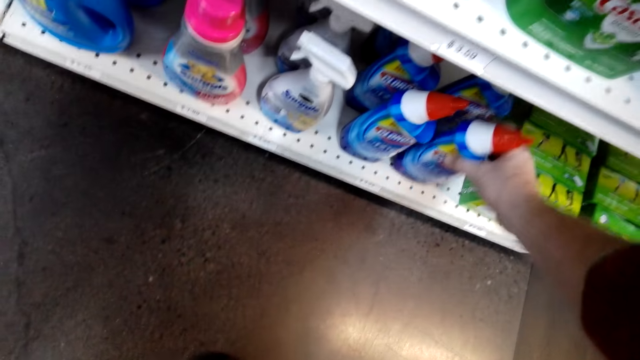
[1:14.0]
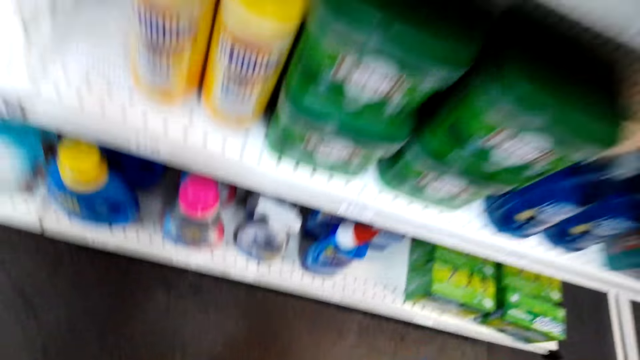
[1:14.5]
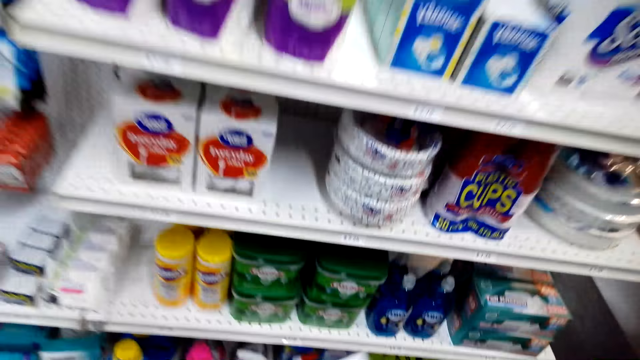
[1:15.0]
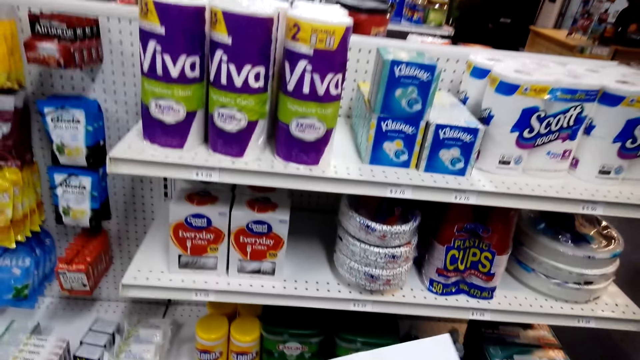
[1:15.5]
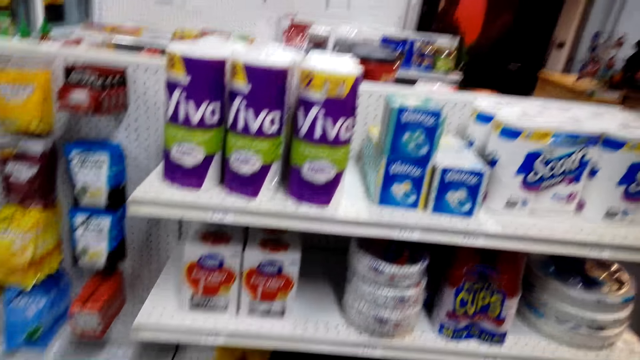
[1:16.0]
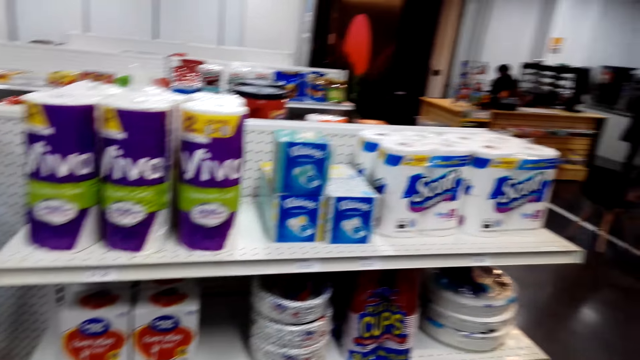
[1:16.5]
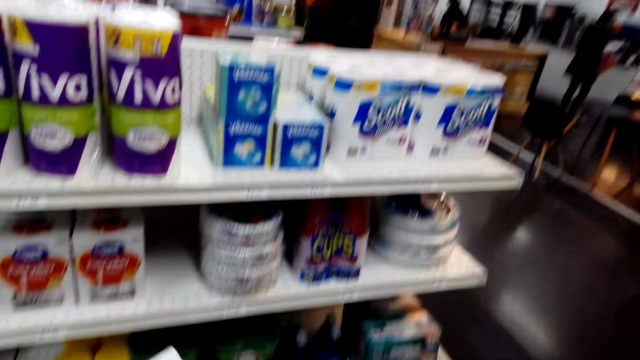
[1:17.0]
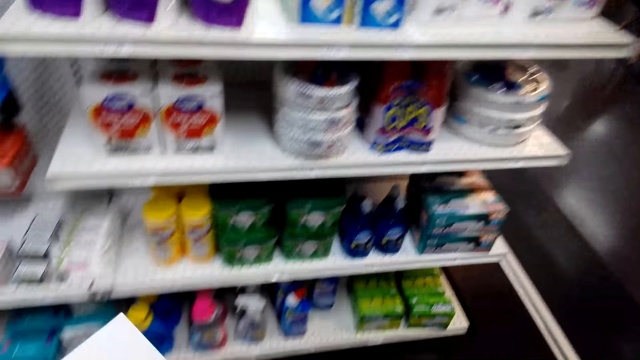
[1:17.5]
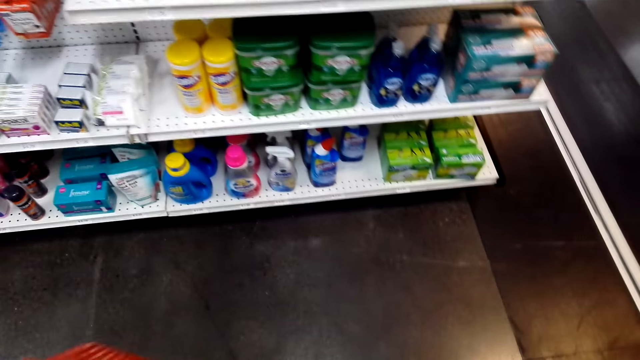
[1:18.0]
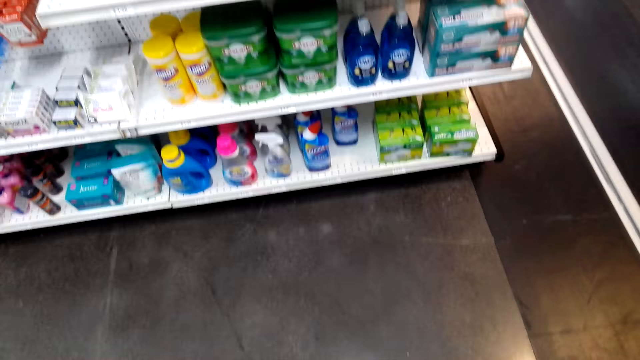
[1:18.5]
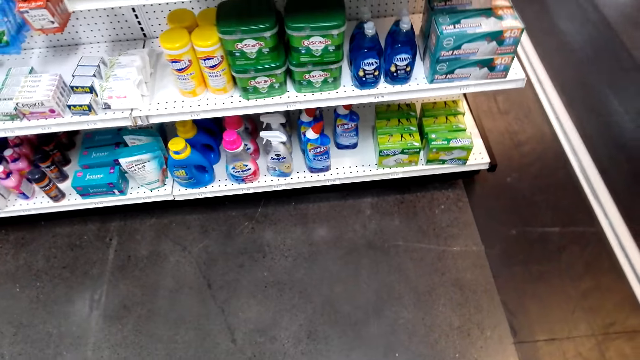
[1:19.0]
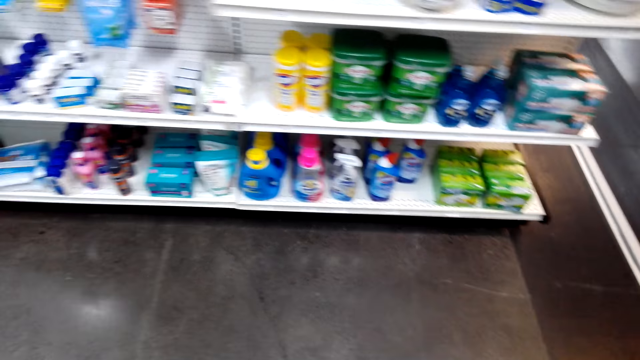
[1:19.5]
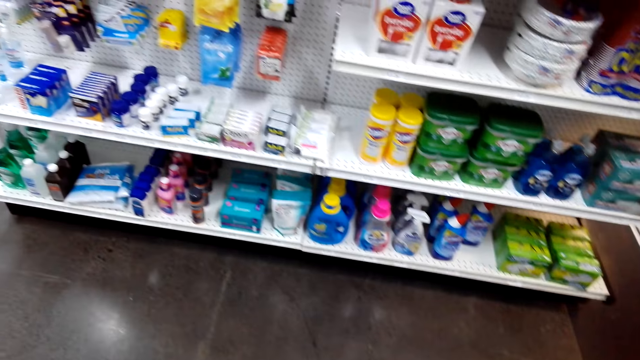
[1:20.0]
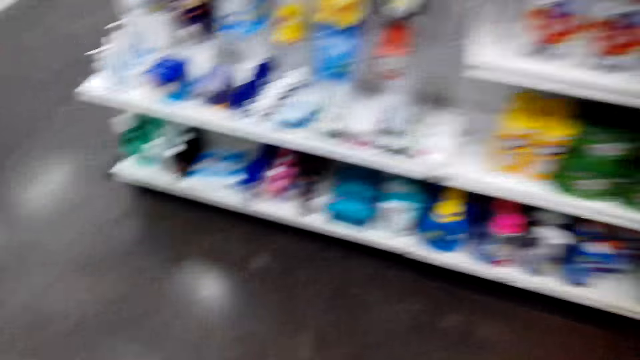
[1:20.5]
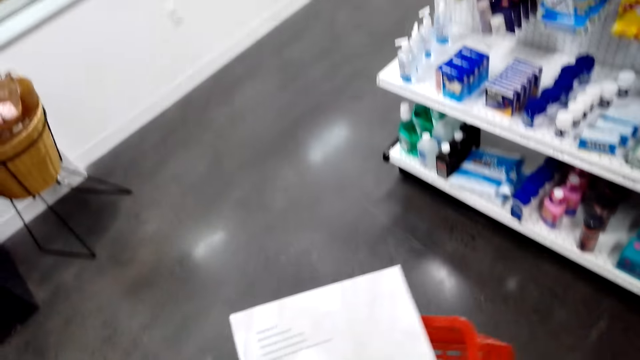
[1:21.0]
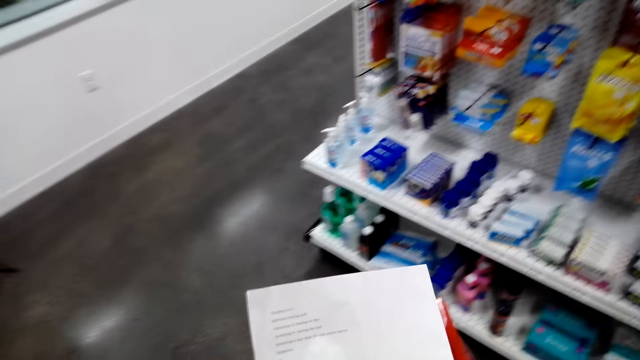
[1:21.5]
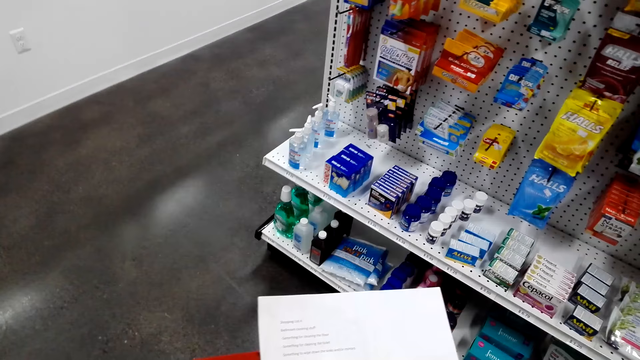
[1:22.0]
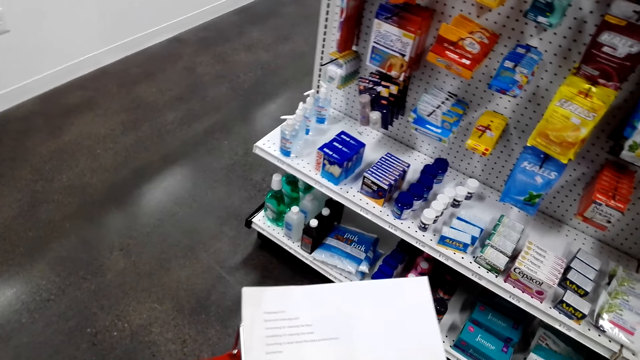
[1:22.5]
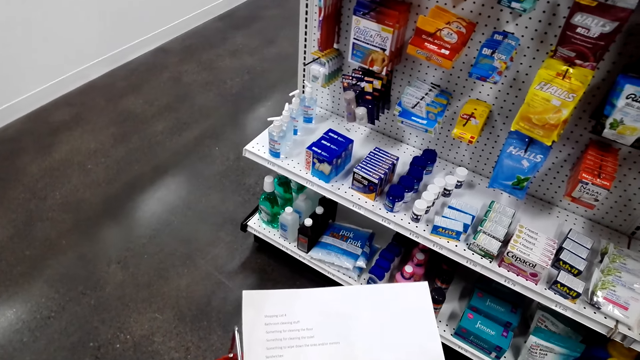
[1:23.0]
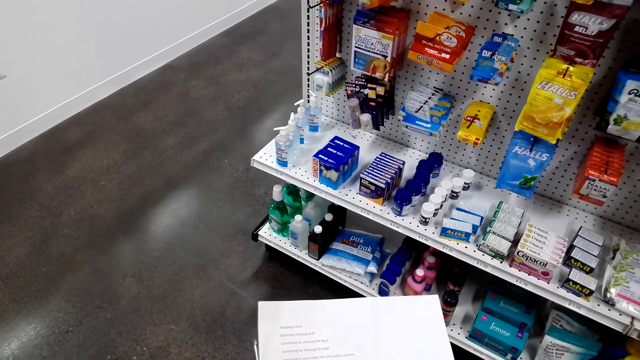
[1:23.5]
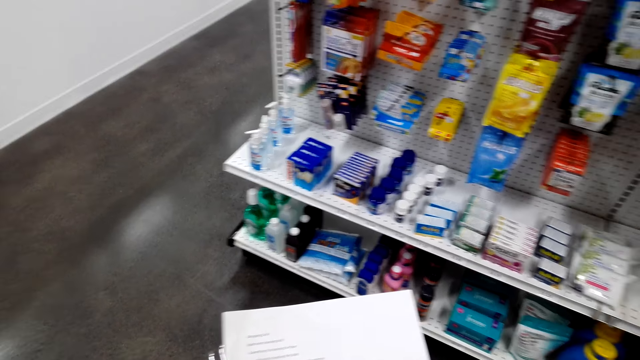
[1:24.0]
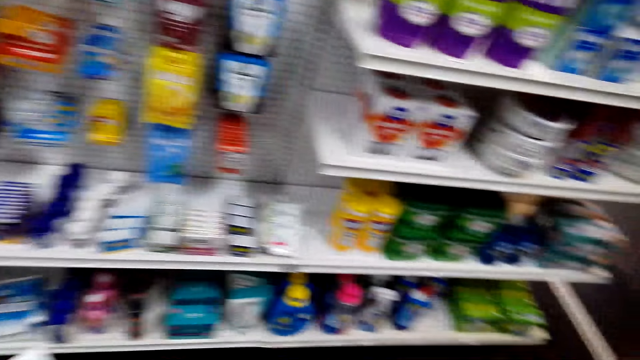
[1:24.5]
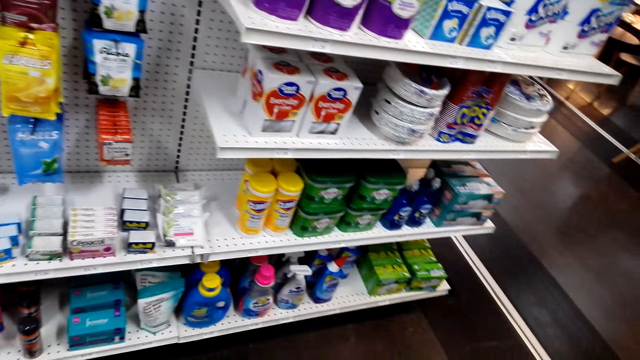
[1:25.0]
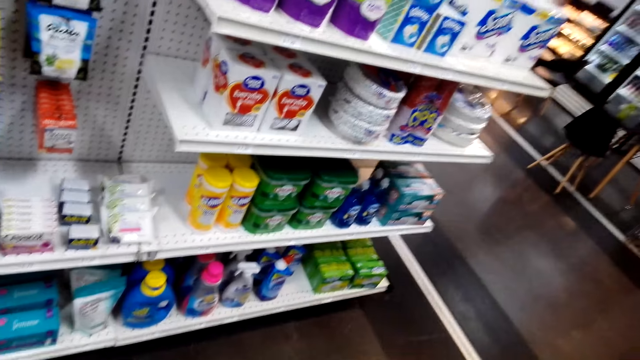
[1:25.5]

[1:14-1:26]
The camera wearer picks up a bleach bottle. They check the shopping list. They check the shop shelves. They look around. They check the shopping list.

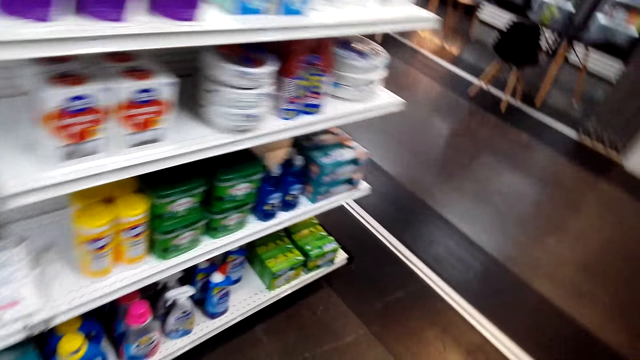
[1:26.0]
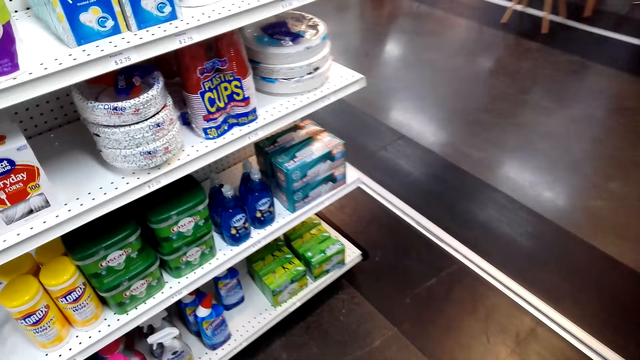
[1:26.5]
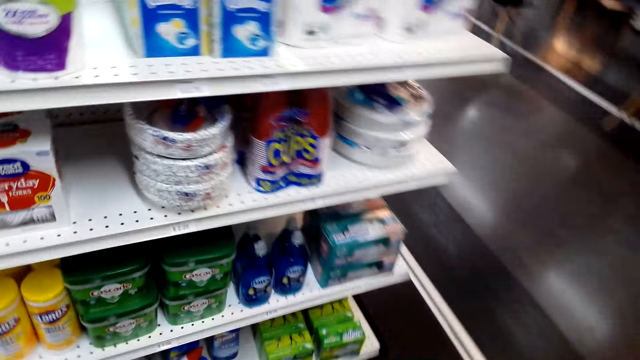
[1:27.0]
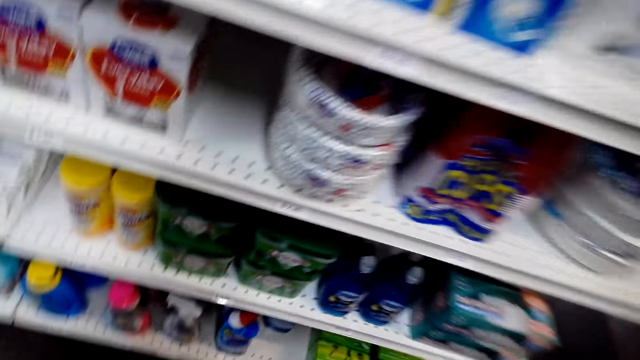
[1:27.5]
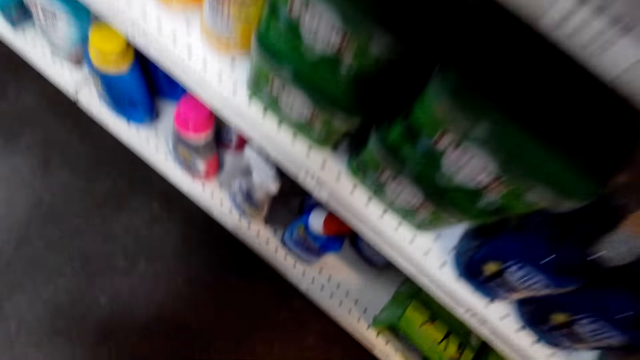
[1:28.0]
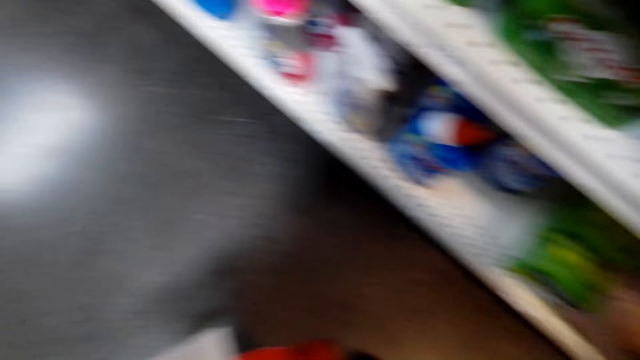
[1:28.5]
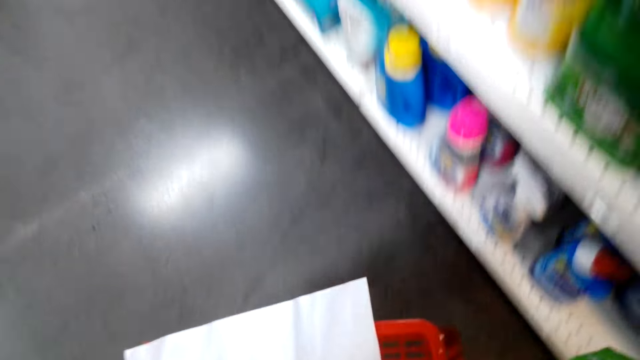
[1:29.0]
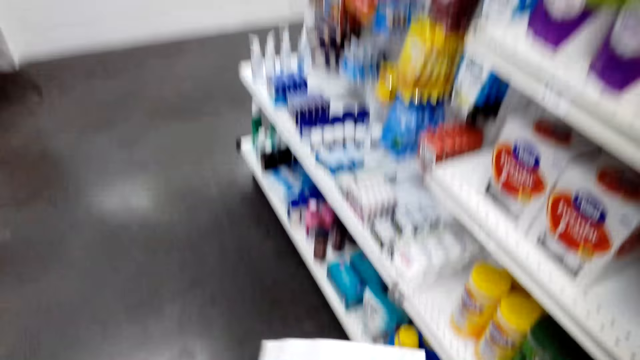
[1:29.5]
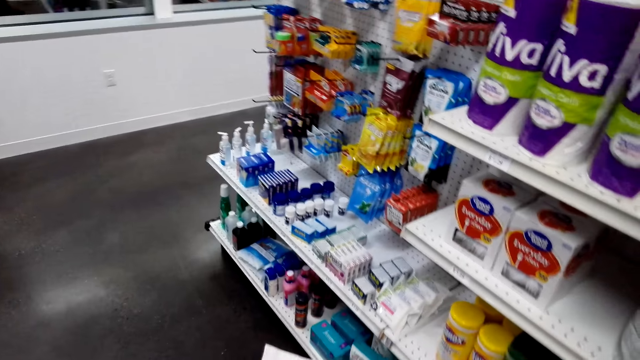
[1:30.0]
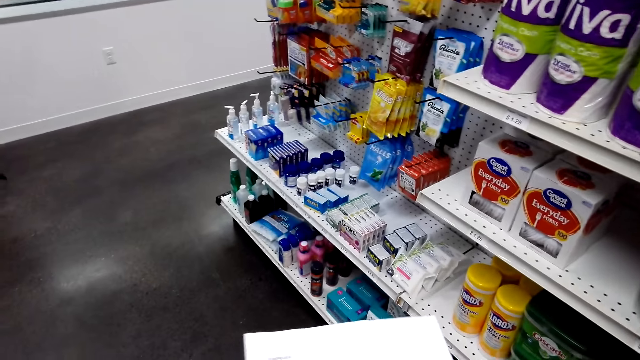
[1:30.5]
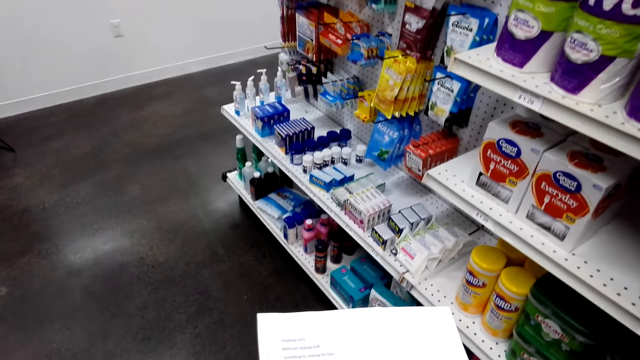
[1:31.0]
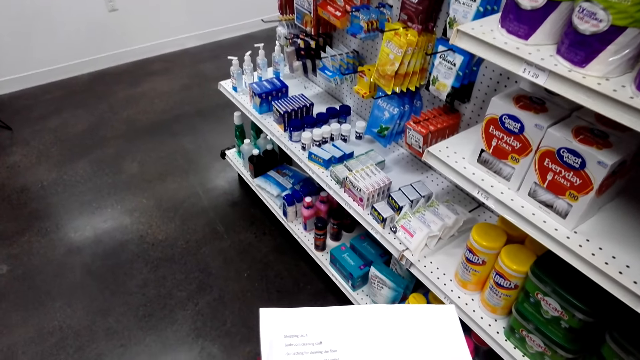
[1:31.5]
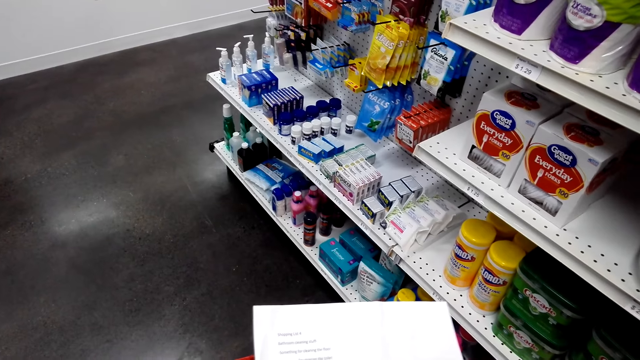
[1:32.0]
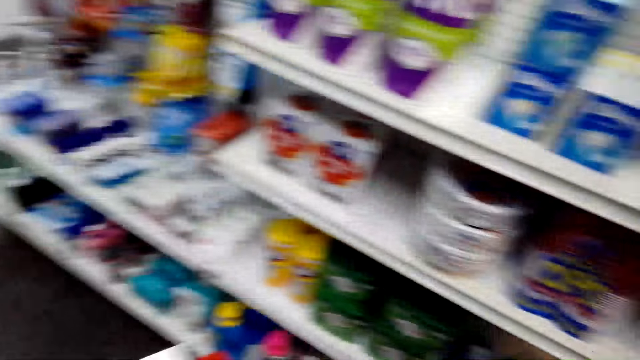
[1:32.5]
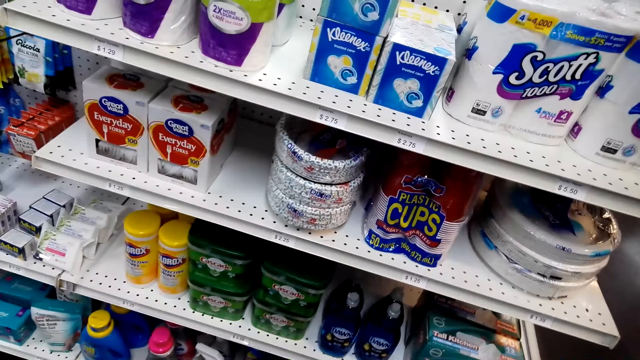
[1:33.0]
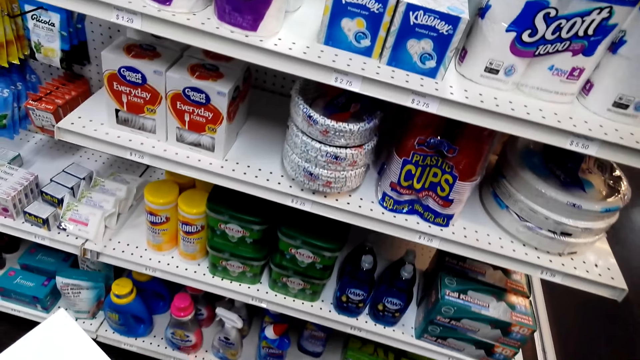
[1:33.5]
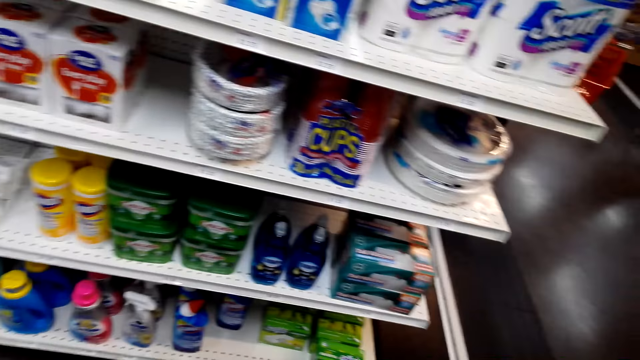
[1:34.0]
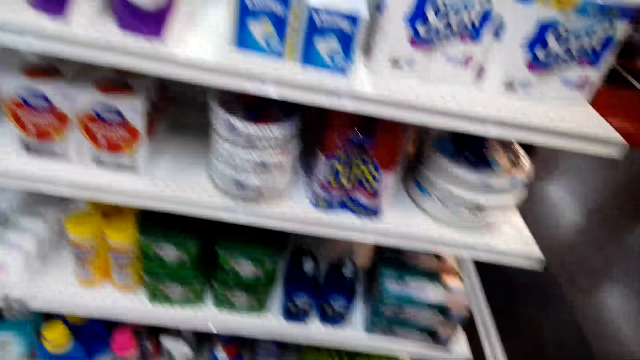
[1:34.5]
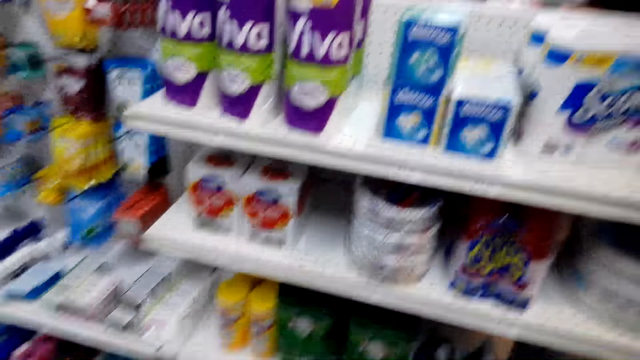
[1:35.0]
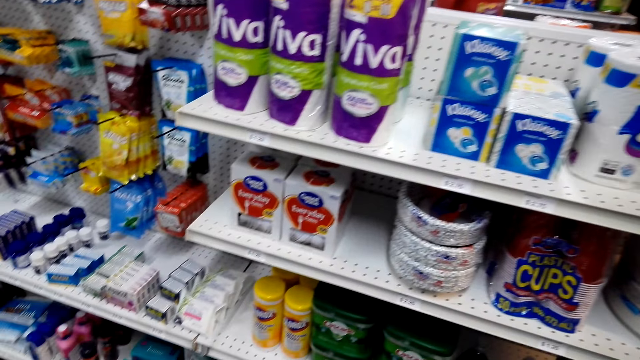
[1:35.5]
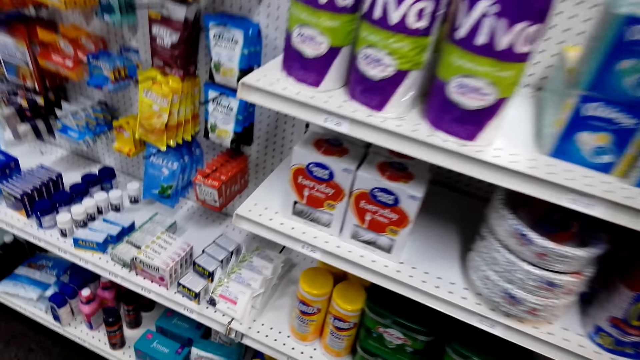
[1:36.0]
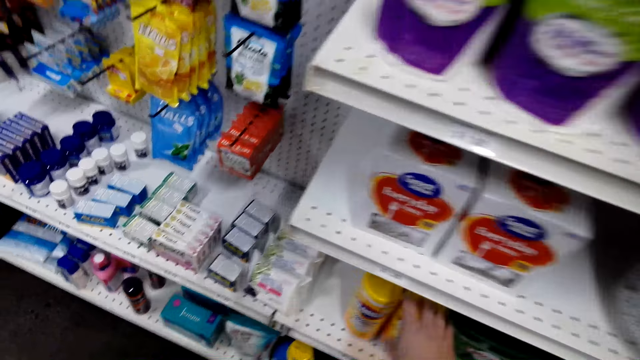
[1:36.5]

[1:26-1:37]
The camera wearer picks up a box. They check the shopping list. They check the shop shelves.
